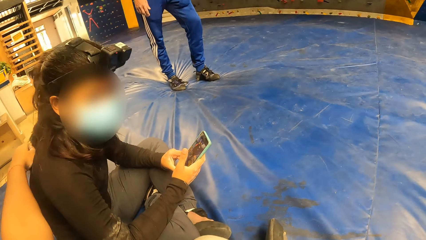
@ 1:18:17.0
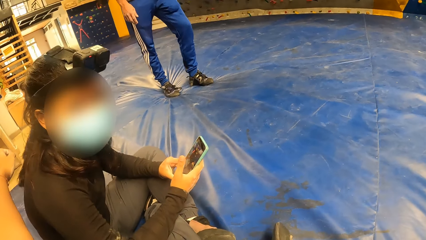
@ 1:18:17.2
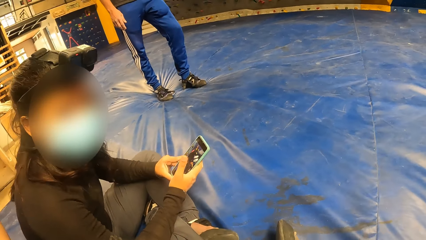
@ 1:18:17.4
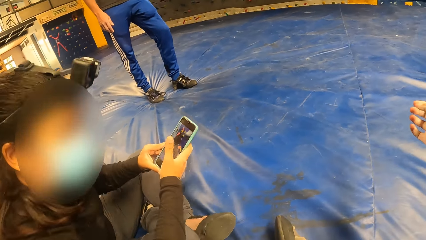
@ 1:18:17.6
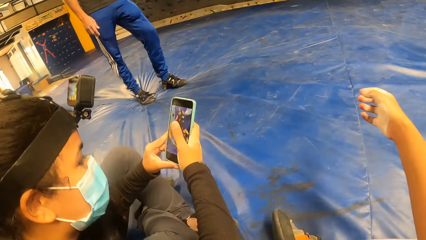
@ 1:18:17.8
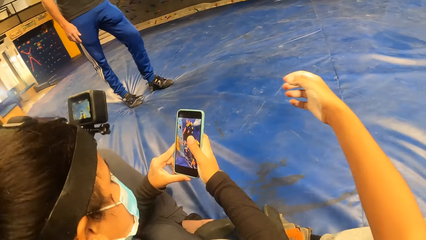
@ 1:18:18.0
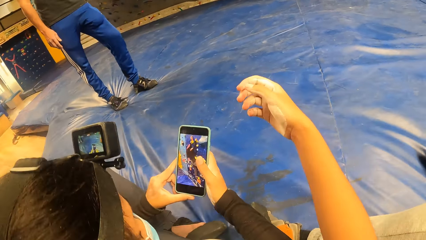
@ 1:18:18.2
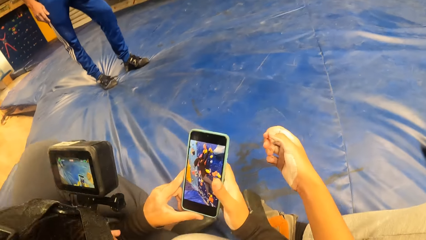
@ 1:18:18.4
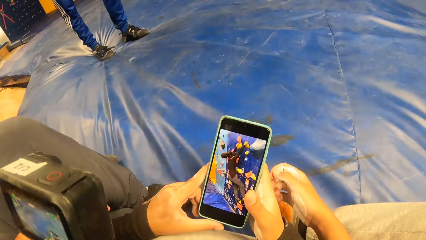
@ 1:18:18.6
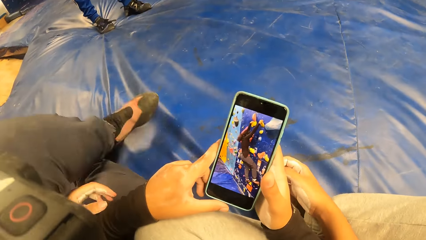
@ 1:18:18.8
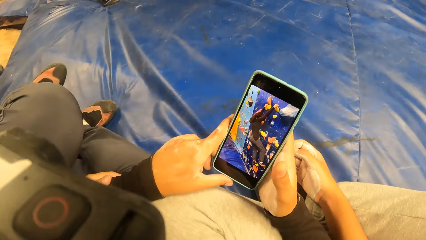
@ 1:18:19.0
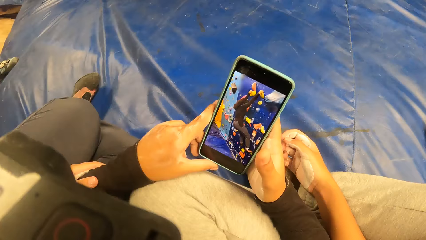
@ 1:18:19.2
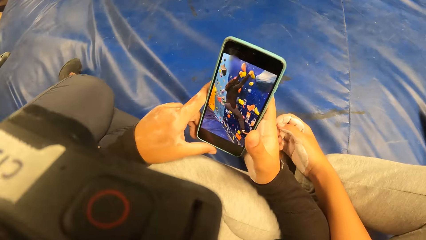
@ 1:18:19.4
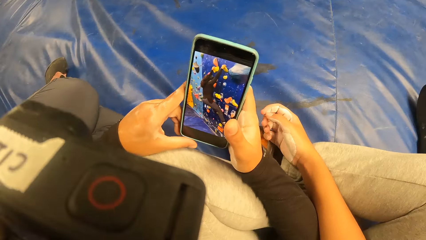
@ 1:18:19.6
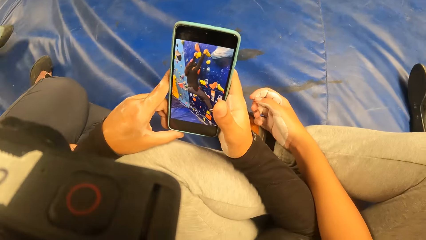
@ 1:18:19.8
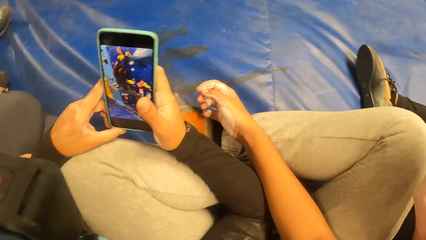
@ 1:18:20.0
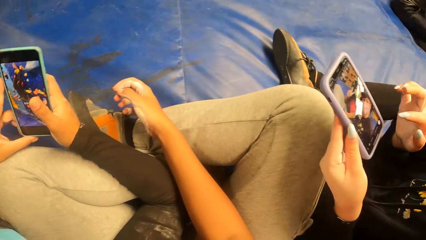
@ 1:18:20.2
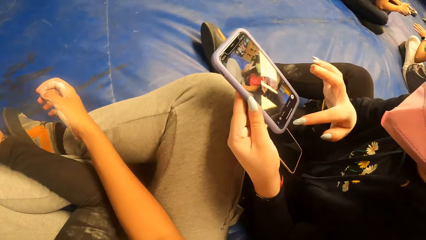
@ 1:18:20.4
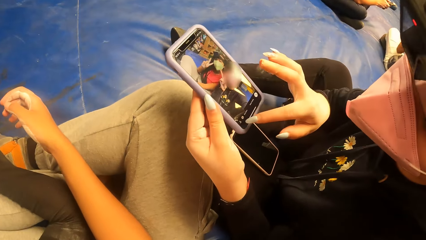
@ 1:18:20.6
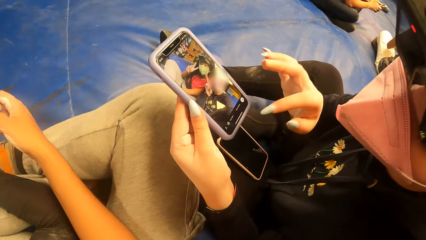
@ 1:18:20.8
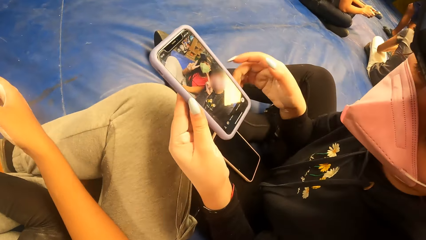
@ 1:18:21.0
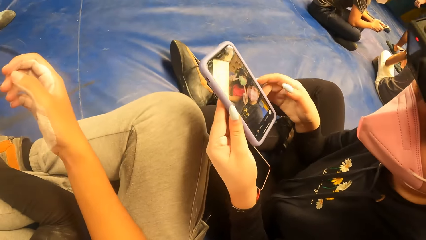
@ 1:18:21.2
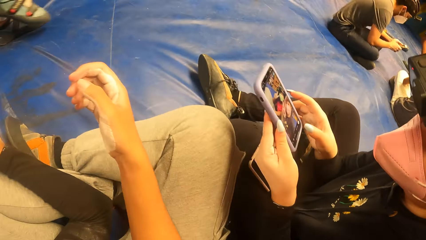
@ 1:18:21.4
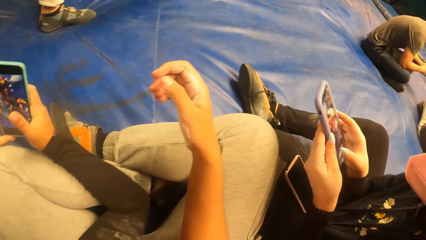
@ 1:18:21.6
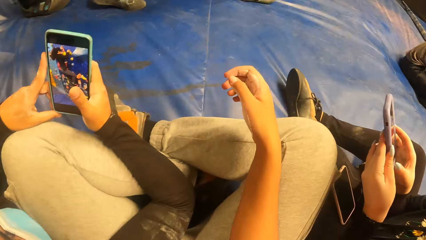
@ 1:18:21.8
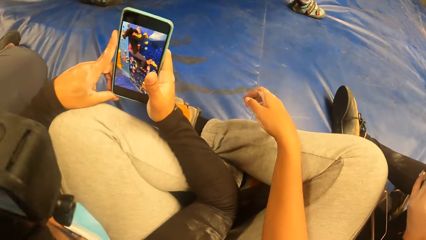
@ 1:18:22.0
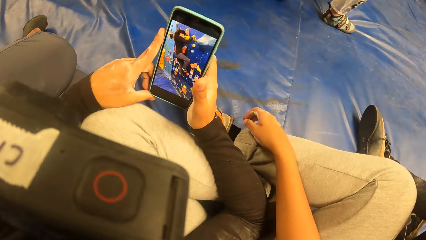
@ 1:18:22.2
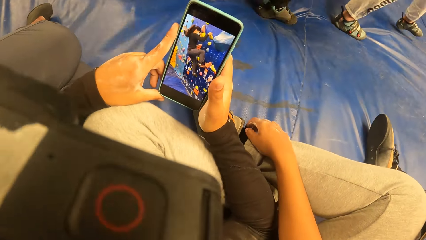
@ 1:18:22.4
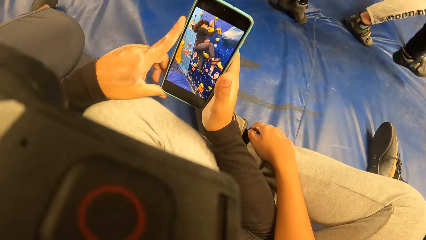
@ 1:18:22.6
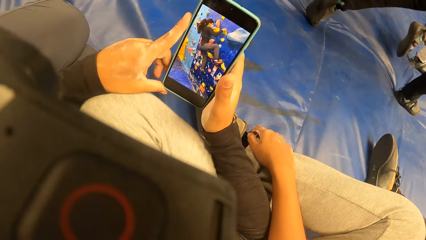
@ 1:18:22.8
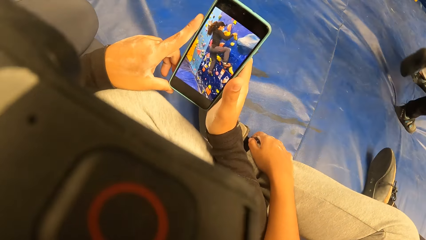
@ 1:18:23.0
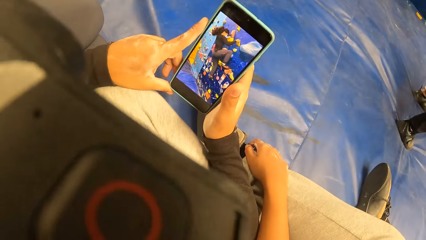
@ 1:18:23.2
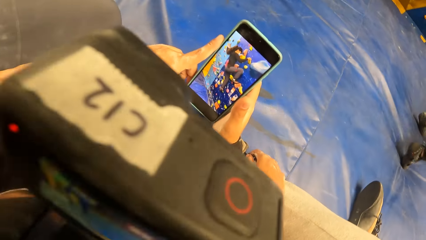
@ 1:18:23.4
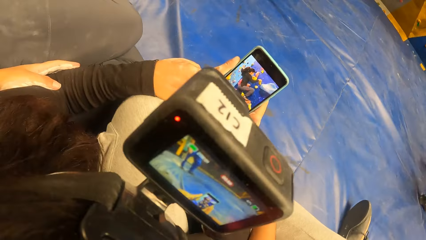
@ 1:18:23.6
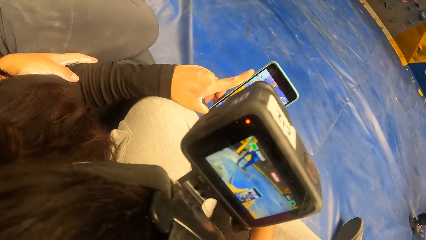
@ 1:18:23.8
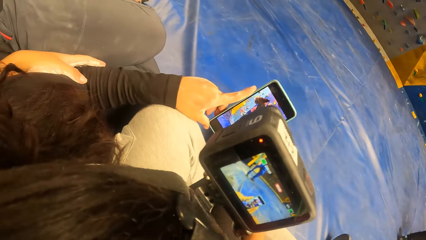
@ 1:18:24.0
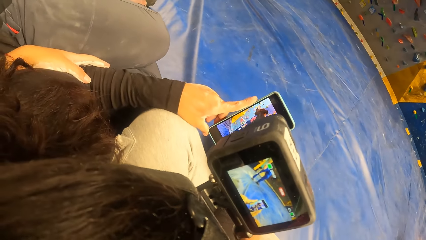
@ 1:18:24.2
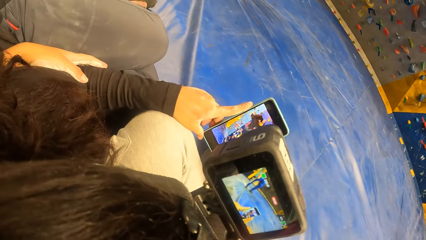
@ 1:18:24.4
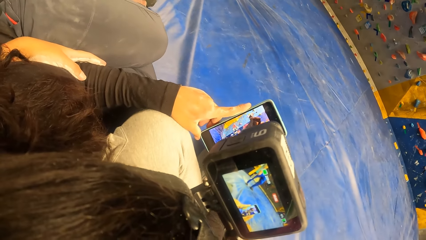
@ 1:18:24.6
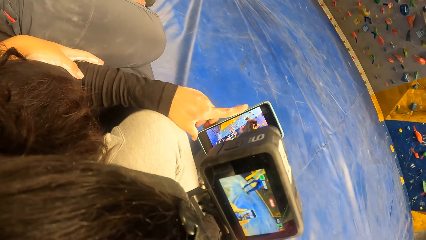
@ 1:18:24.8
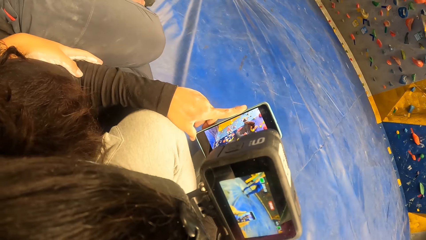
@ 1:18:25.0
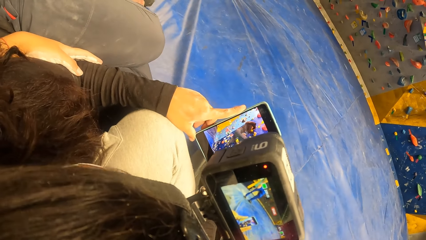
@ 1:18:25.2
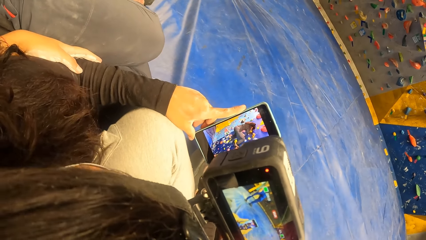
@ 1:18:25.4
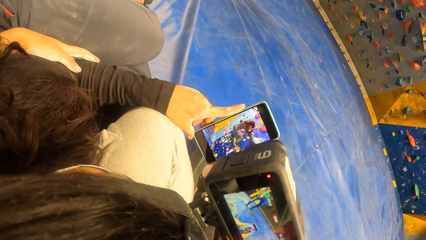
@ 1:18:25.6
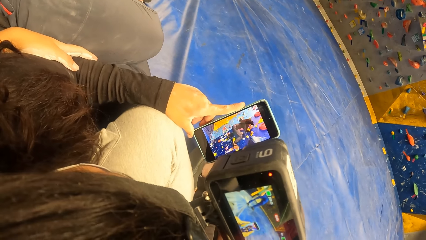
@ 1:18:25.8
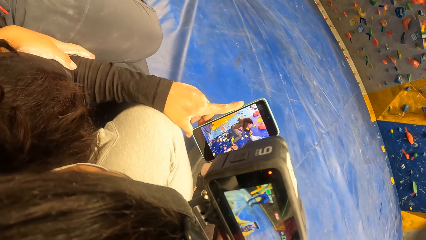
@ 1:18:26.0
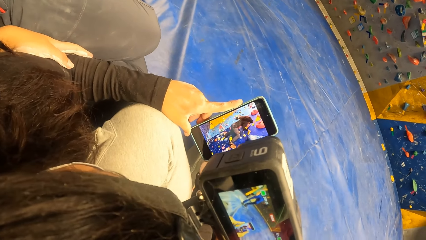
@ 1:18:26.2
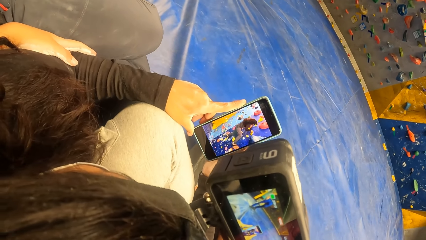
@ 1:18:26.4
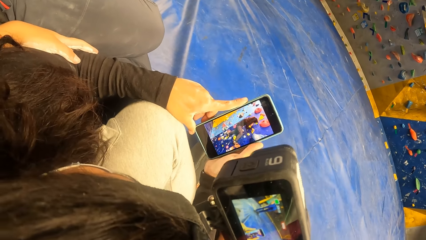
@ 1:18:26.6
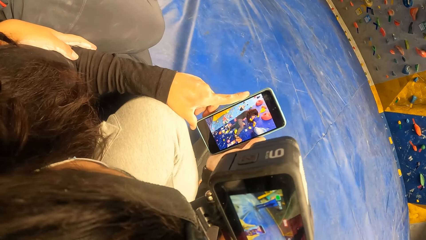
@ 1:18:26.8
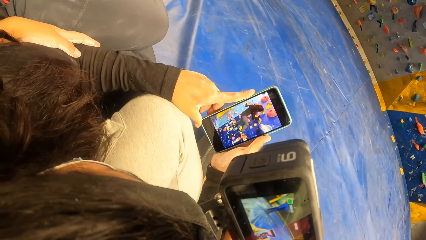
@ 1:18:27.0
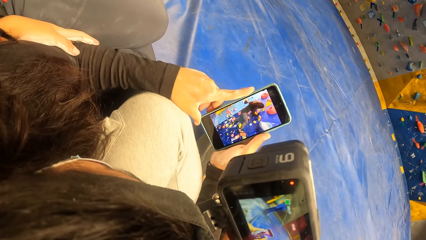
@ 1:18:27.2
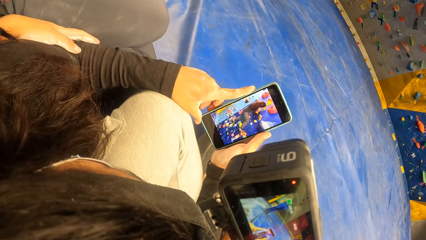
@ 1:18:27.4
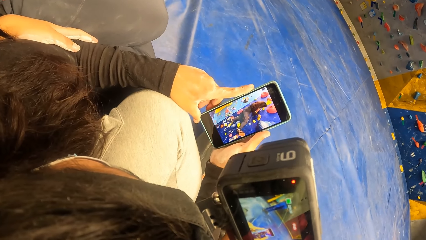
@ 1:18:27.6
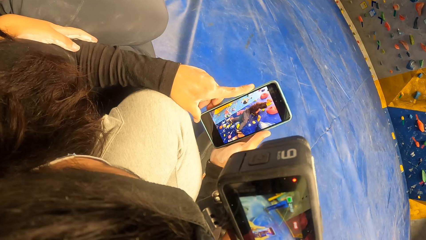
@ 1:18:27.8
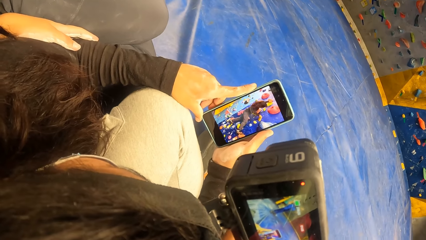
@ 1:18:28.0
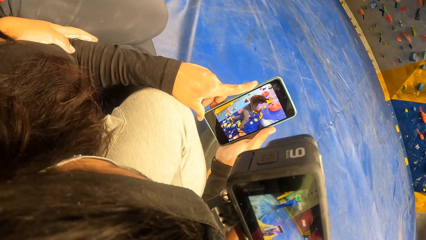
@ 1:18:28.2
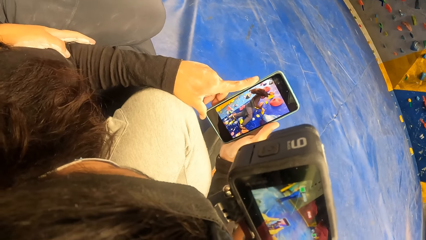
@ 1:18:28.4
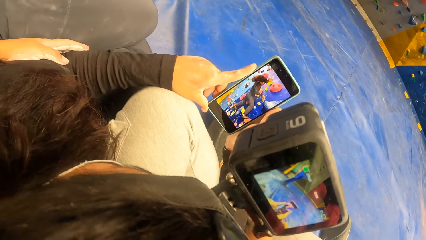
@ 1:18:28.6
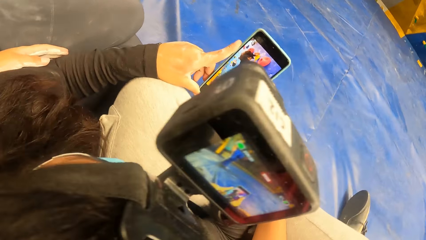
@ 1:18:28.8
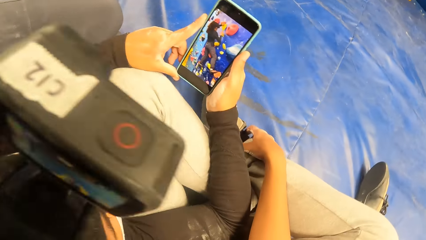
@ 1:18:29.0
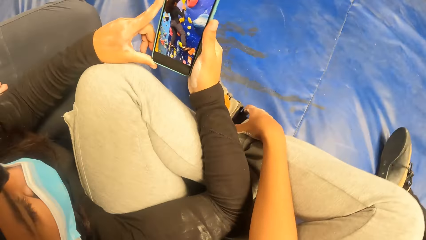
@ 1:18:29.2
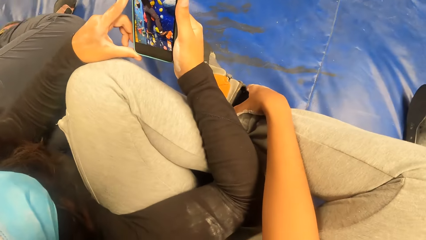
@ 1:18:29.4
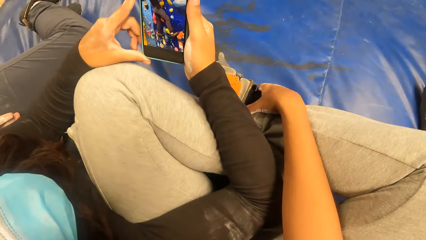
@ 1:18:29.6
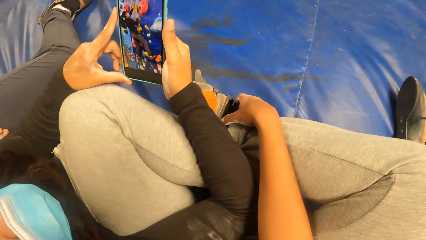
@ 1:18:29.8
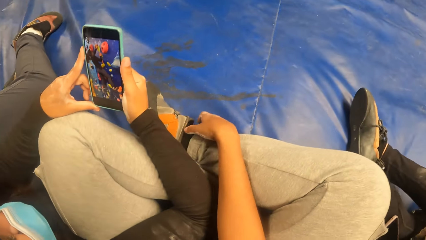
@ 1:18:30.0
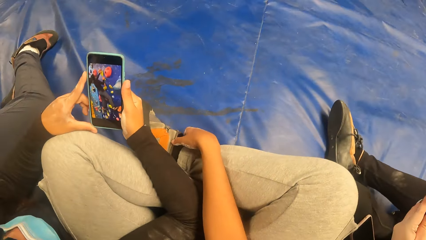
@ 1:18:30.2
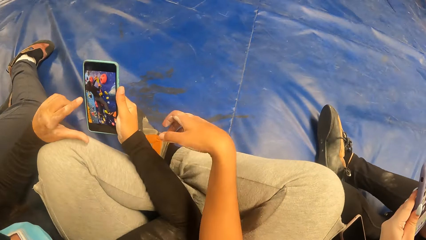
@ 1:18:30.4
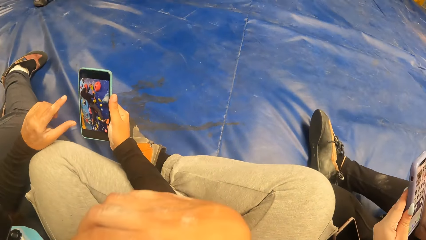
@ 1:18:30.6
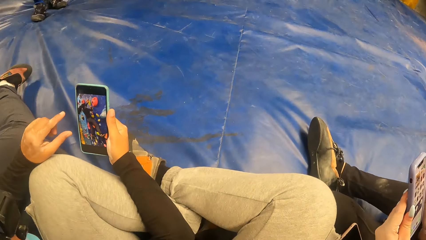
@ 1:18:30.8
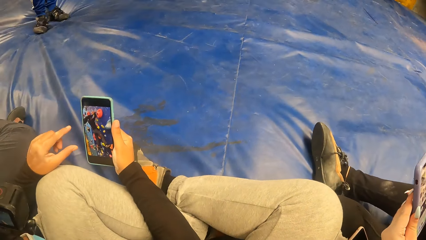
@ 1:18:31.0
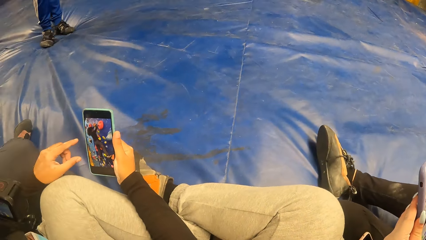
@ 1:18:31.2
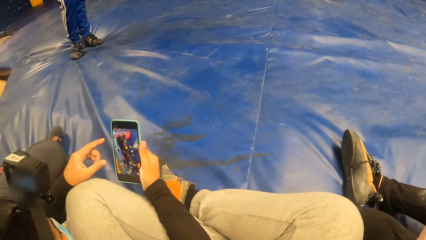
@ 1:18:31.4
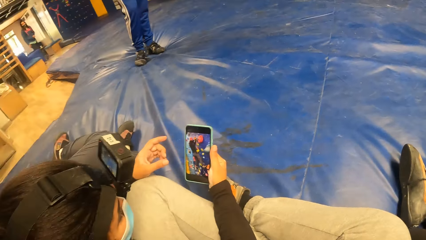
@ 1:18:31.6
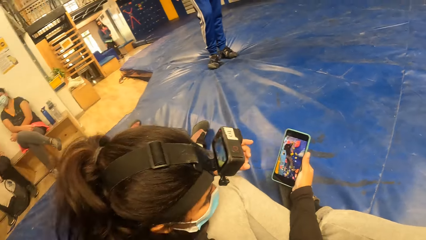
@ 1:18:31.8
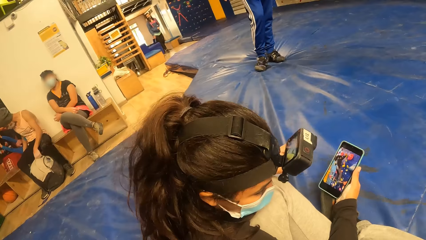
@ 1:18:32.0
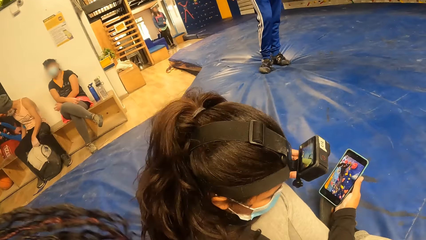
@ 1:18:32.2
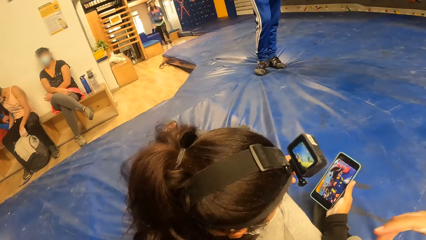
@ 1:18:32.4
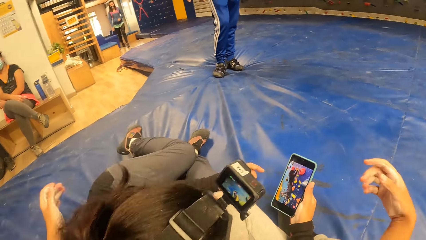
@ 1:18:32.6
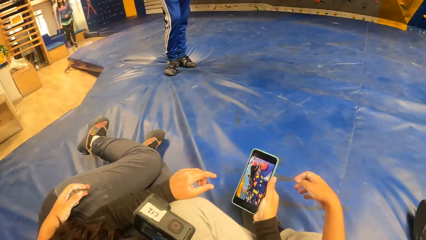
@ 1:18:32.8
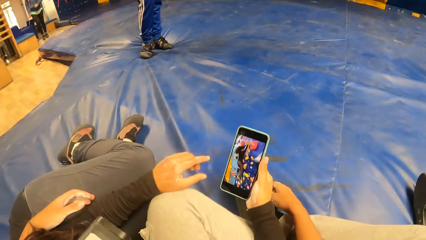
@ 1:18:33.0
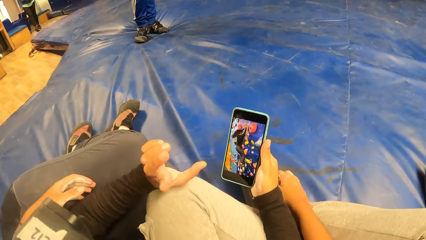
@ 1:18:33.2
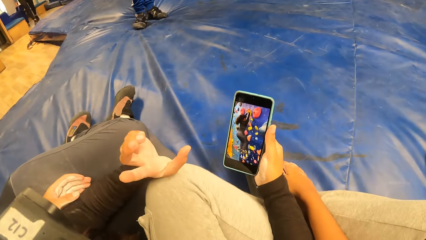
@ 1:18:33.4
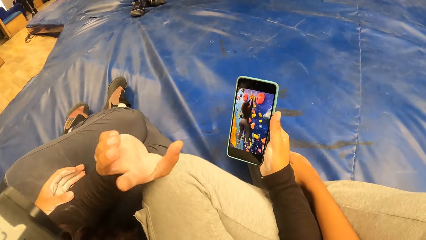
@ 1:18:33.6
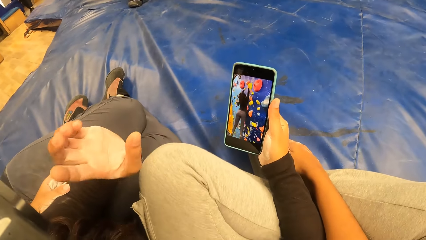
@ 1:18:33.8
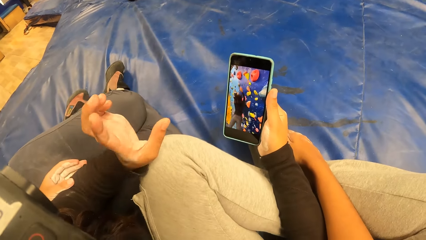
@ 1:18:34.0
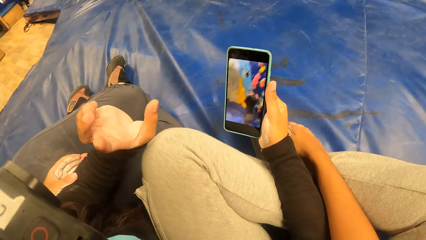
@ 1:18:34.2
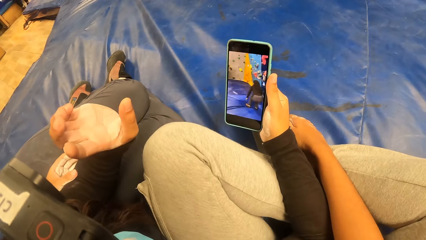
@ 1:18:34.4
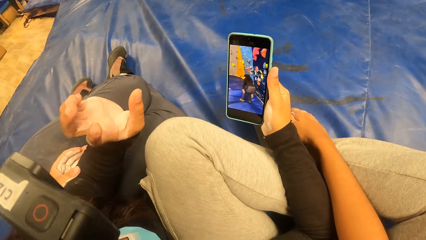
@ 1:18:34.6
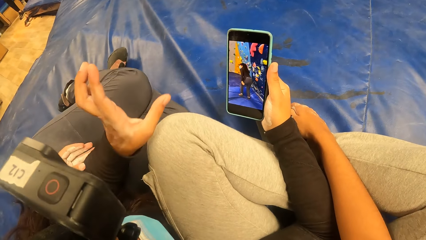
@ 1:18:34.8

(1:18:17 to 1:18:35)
The camera wearer touches a person. They dialogue with the person and another person. A woman operates the mobile phone with both her hands. The camera wearer is with the woman. Another woman operates the mobile phone with both her hands. The camera wearer and the first person stare at the phone. They look around.
